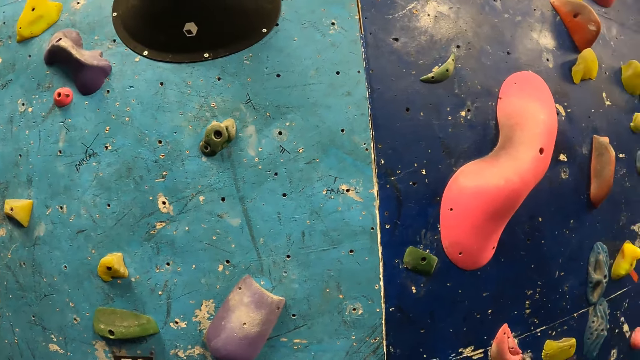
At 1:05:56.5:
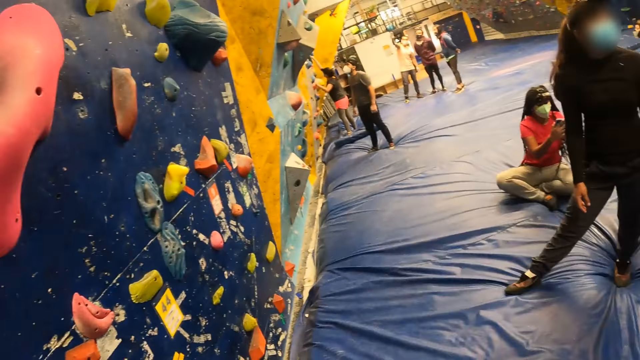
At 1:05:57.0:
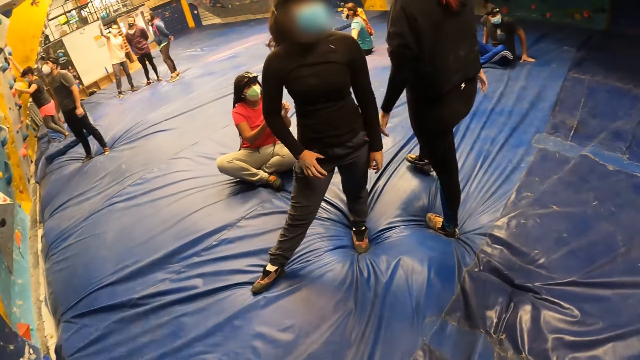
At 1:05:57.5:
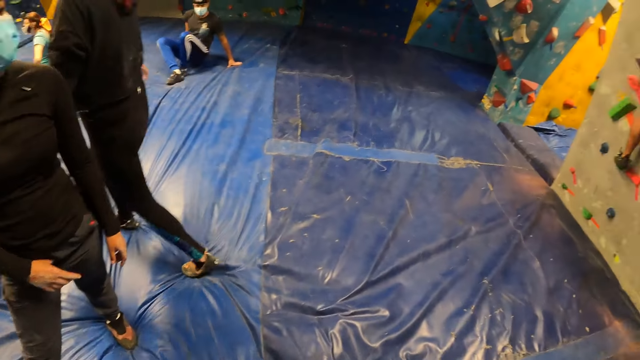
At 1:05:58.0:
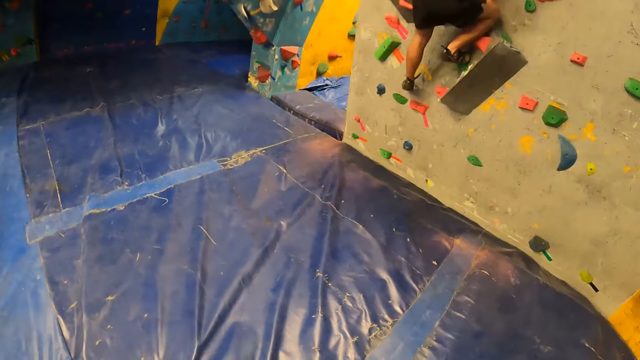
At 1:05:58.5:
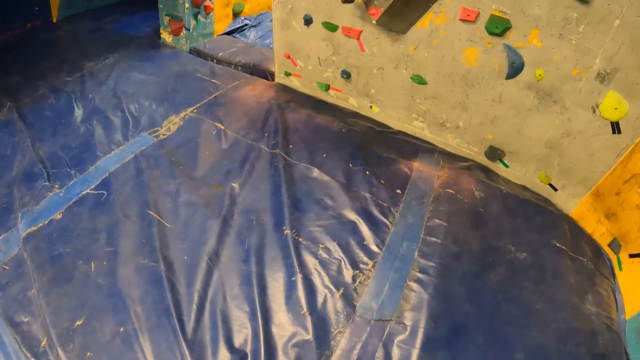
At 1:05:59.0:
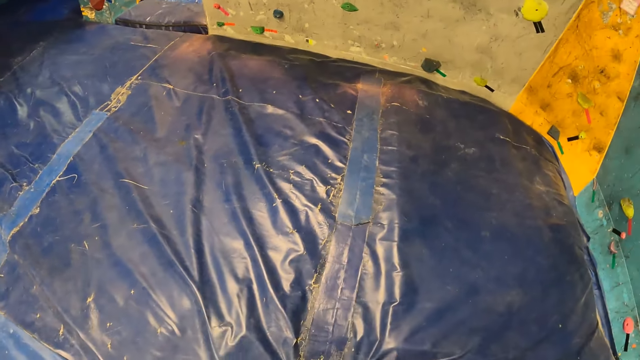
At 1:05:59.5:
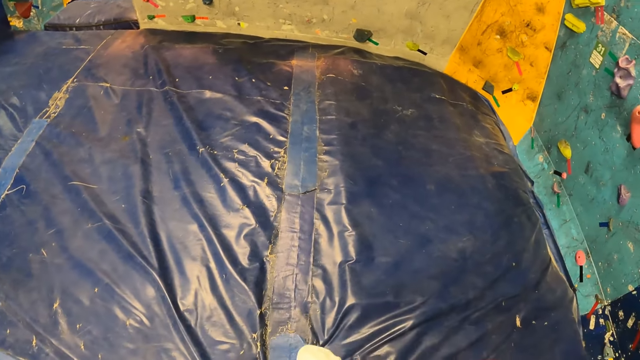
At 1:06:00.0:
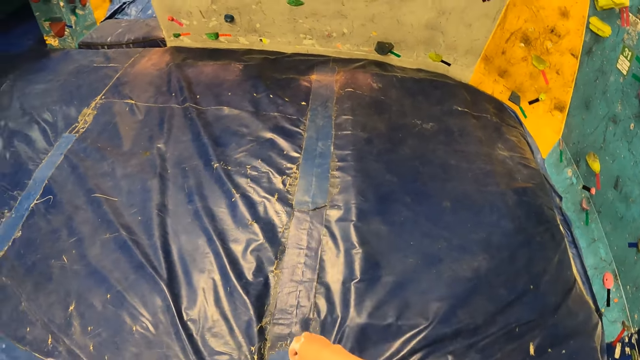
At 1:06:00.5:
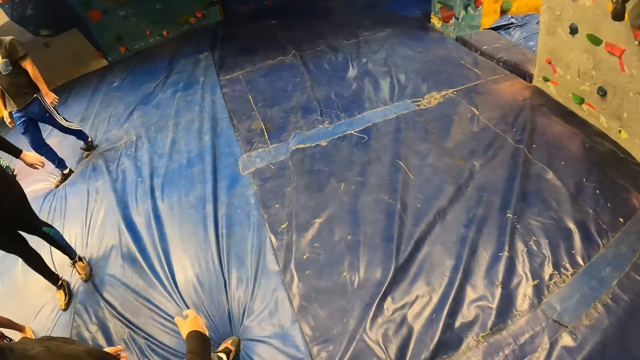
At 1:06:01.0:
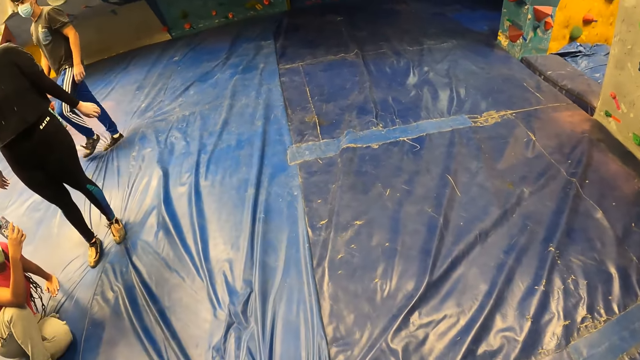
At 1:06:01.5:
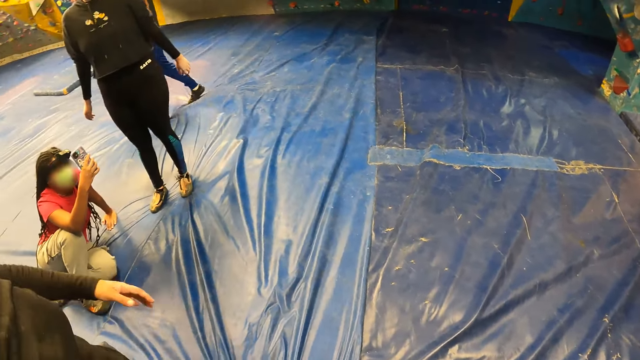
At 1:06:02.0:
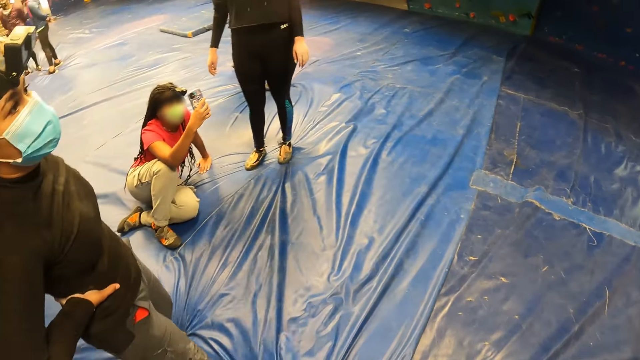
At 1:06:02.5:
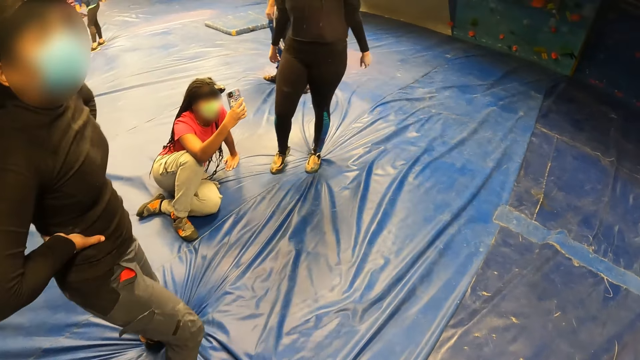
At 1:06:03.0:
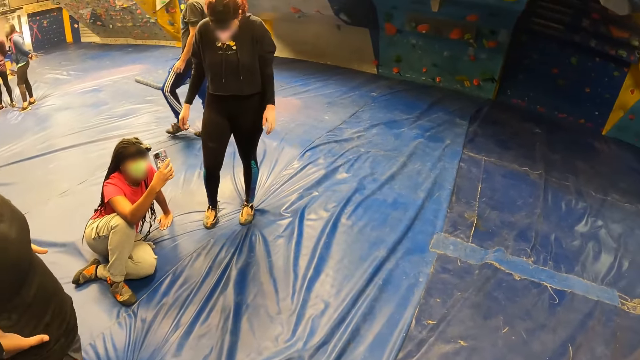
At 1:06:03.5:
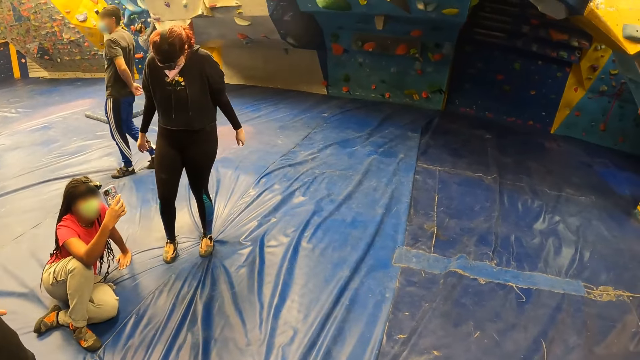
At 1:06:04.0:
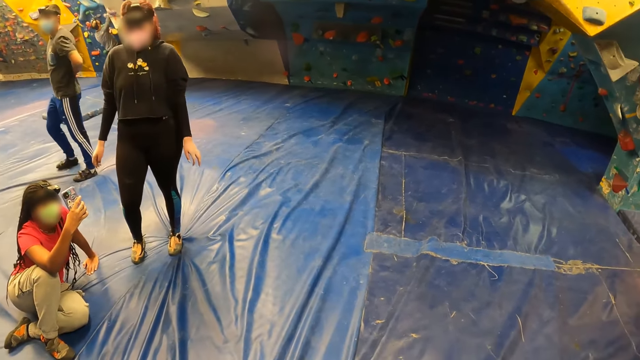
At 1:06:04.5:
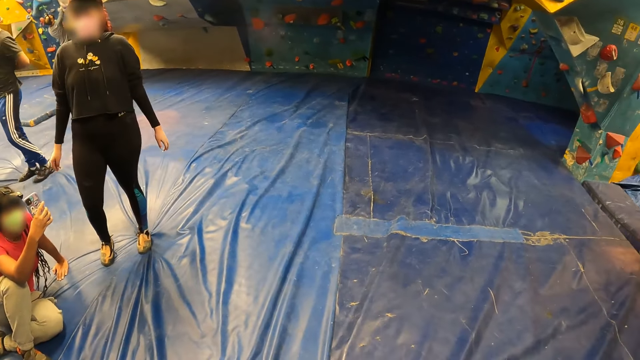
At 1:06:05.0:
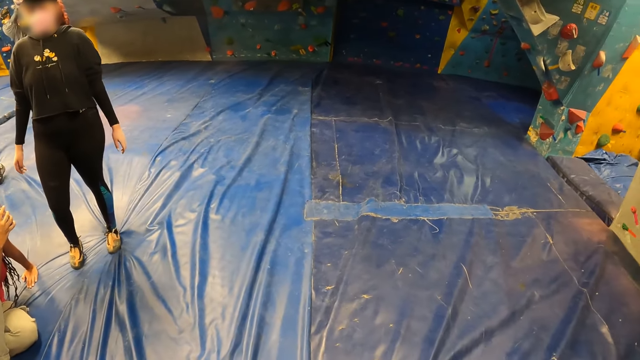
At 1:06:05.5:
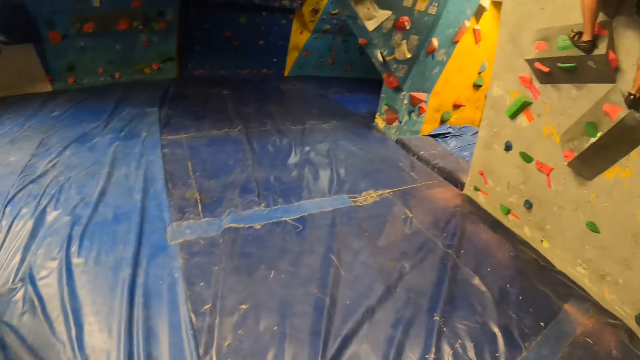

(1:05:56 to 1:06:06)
A woman stands. A man walks. Another woman holds the phone with her right hand. Another woman sits down. Another woman stands.

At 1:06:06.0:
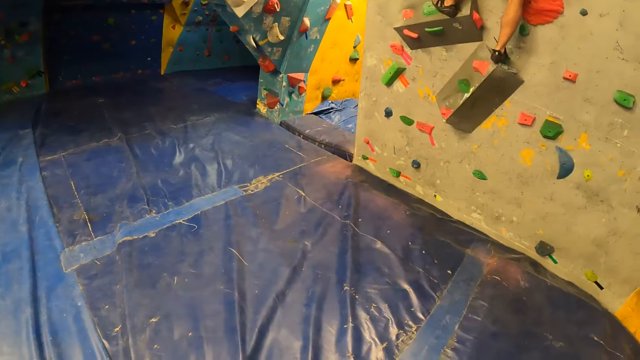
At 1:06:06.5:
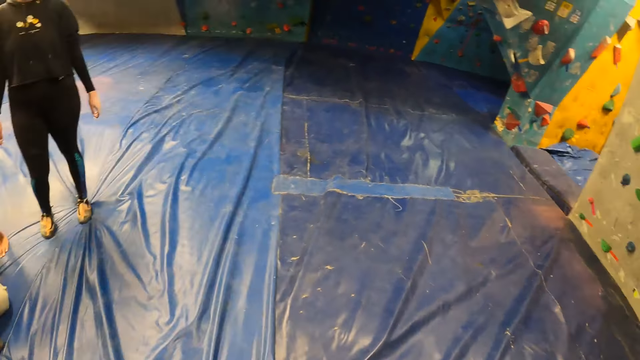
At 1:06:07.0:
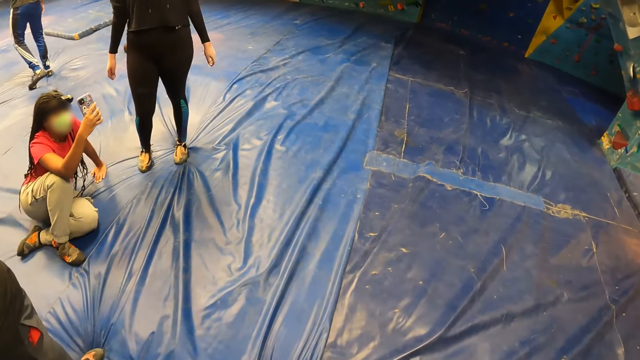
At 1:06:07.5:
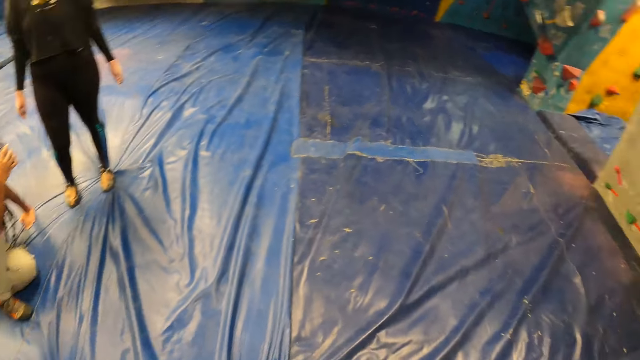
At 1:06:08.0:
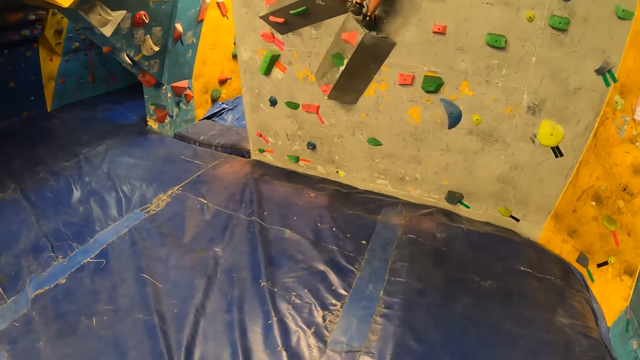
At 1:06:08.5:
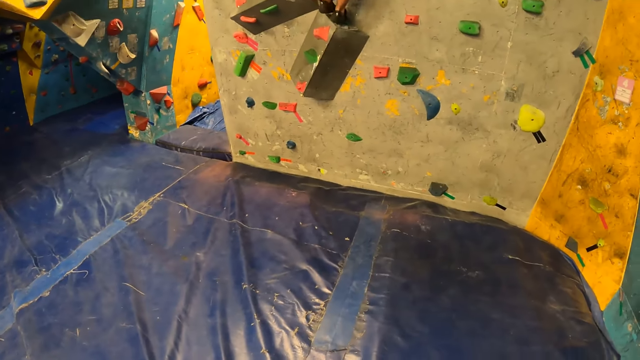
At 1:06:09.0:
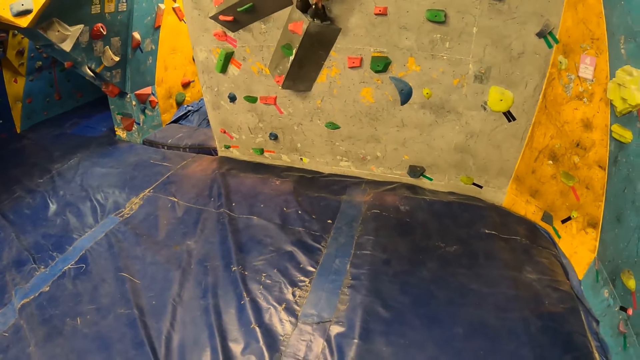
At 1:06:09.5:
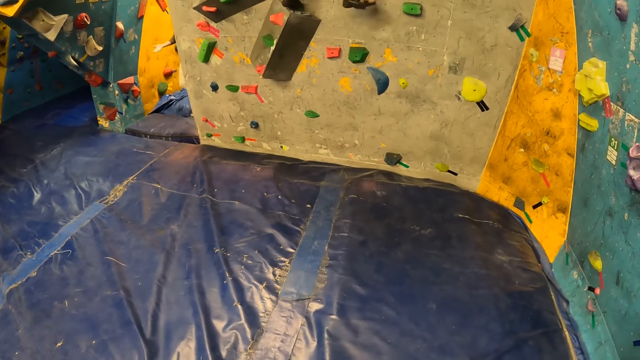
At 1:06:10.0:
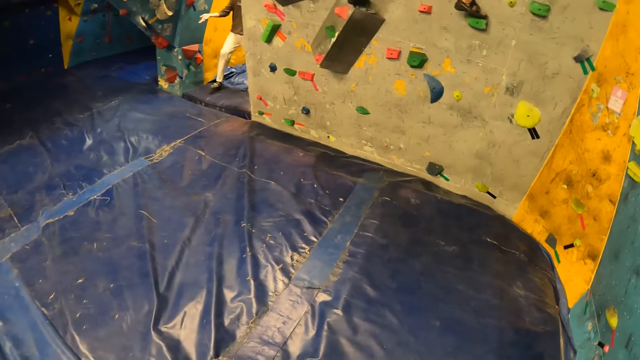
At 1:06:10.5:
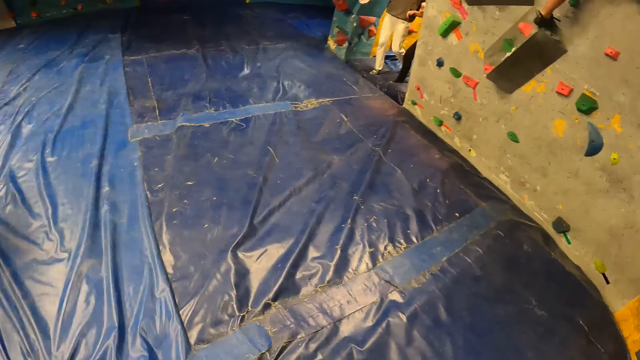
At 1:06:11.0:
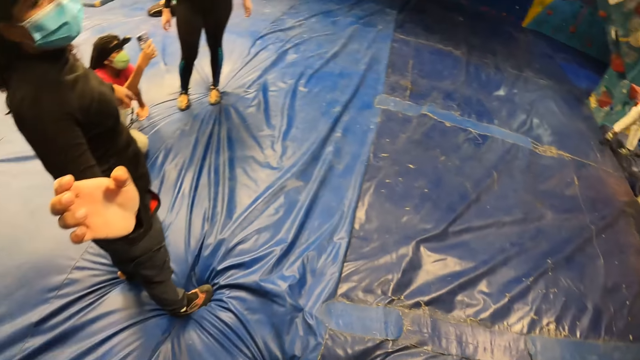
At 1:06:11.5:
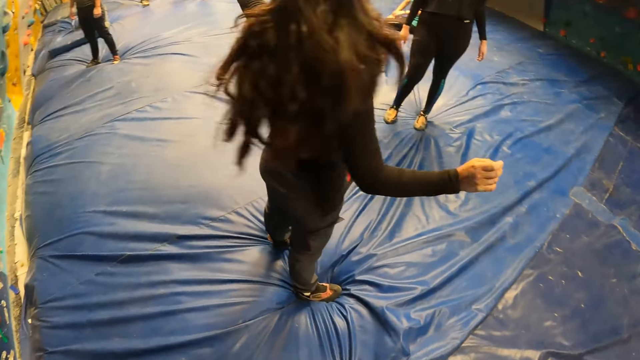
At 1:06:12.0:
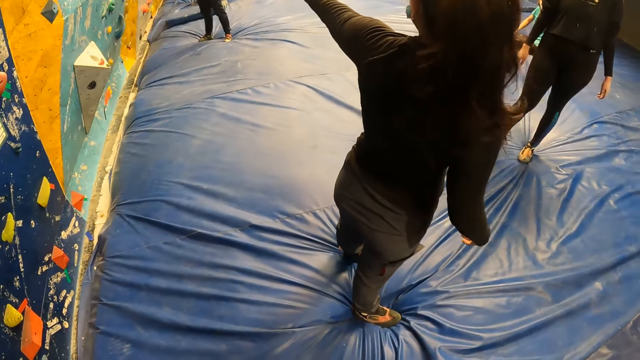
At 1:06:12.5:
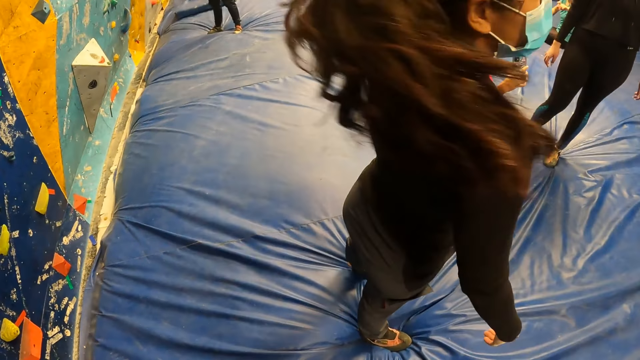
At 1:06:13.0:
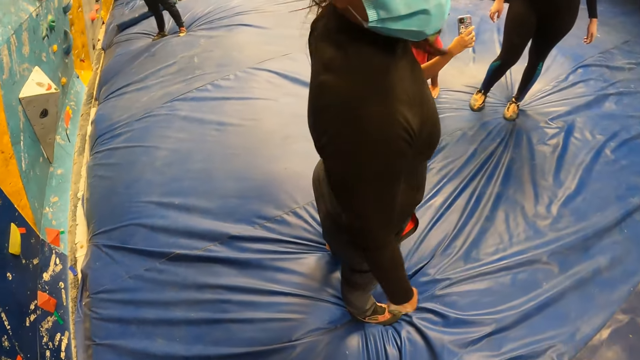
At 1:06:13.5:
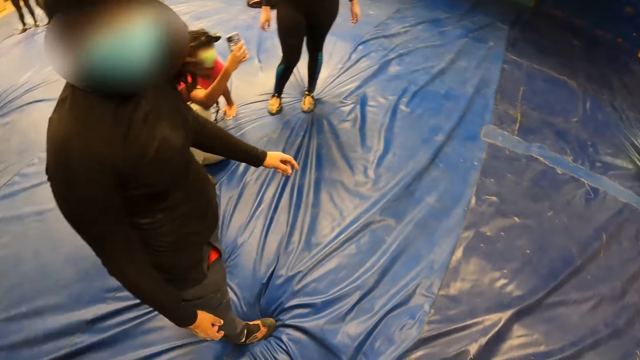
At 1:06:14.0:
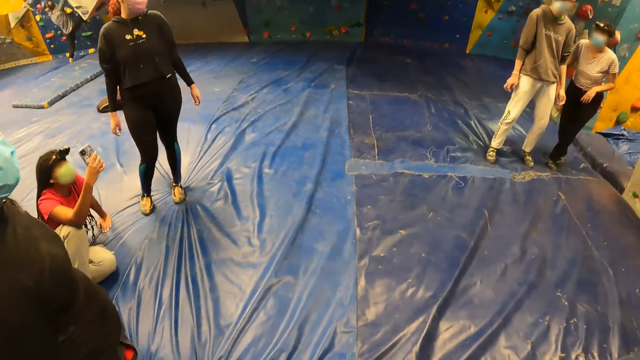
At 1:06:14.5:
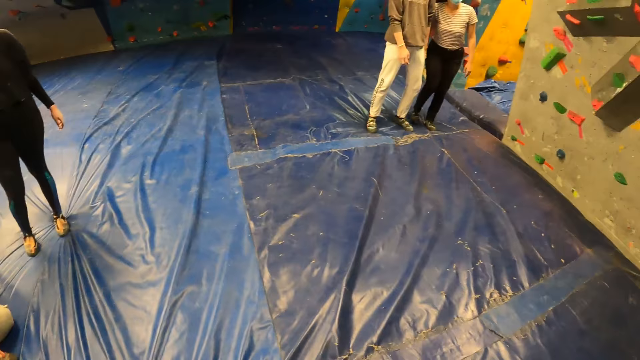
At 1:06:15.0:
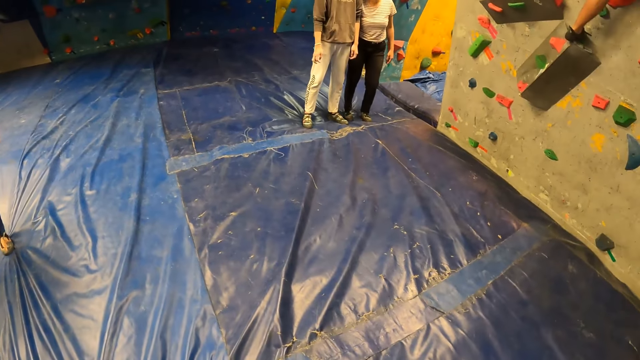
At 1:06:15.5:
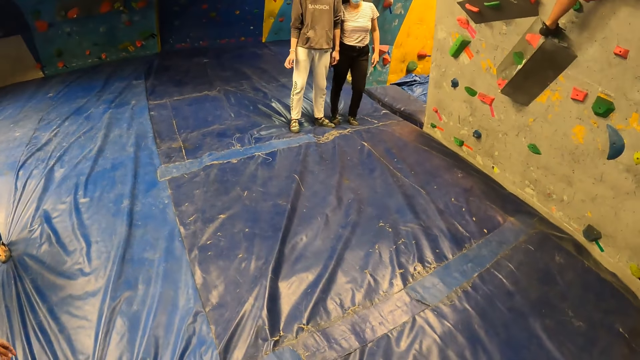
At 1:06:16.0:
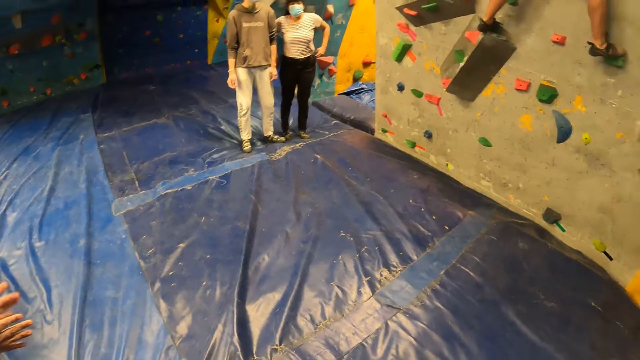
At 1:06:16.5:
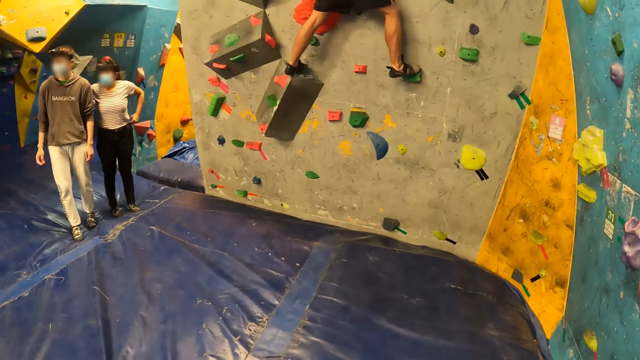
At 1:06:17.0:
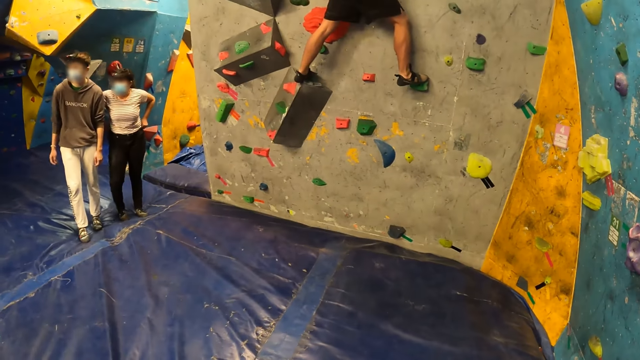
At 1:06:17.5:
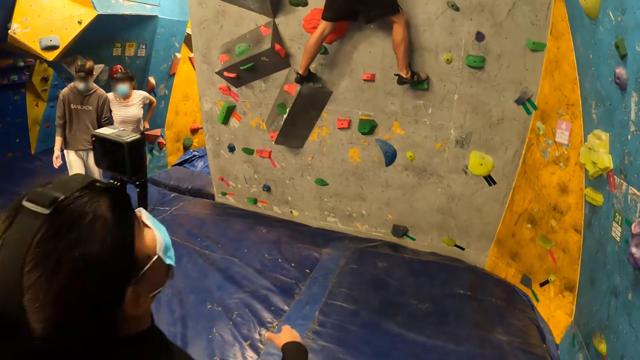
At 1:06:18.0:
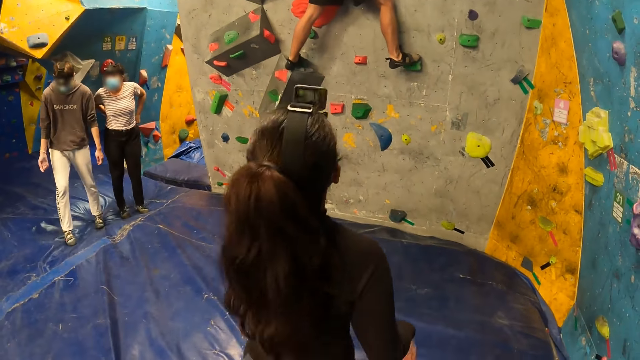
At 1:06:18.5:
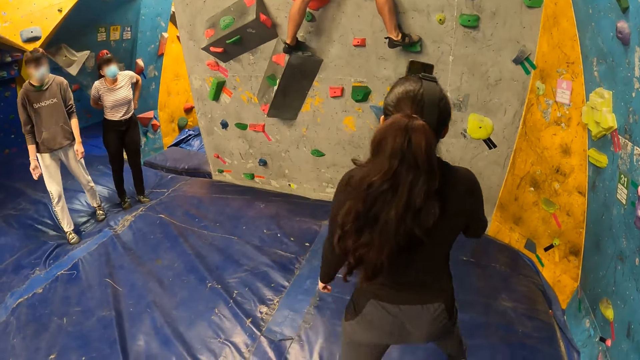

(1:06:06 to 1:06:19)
A man climbs the bouldering wall with a climbing hold. A woman points. Another man moves. Another woman pulls pants.
